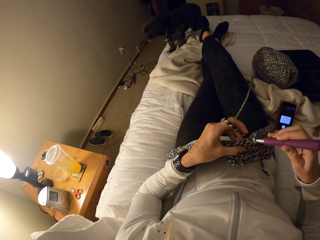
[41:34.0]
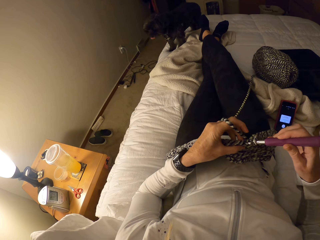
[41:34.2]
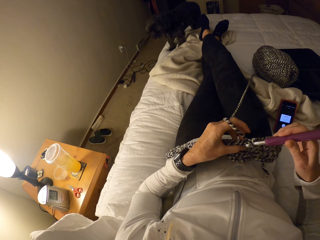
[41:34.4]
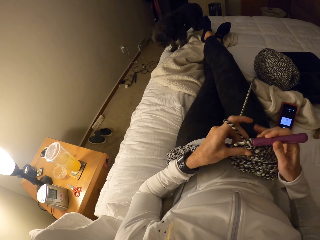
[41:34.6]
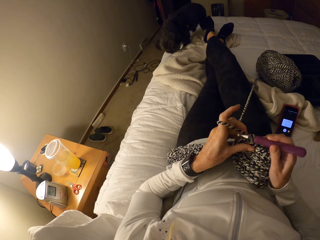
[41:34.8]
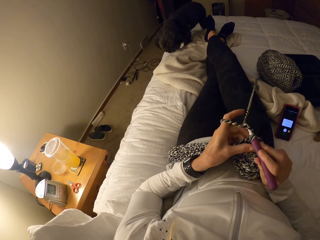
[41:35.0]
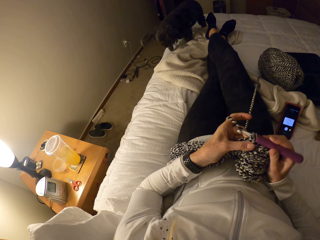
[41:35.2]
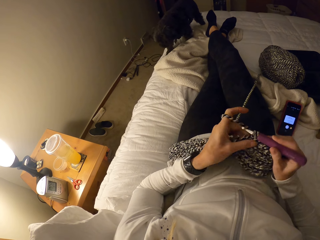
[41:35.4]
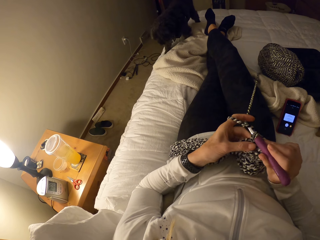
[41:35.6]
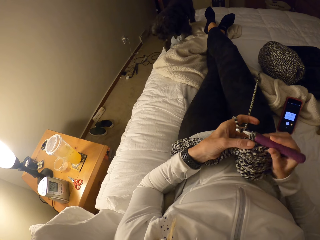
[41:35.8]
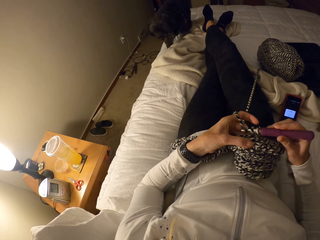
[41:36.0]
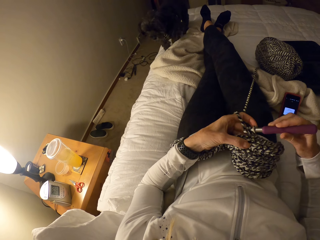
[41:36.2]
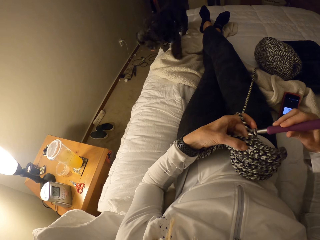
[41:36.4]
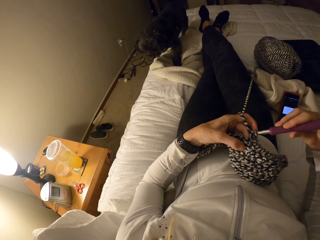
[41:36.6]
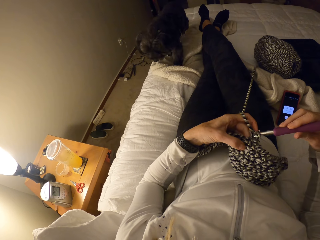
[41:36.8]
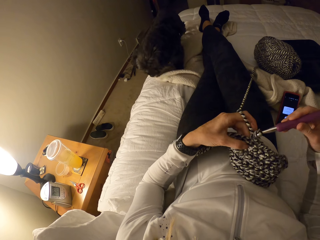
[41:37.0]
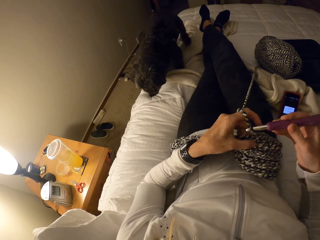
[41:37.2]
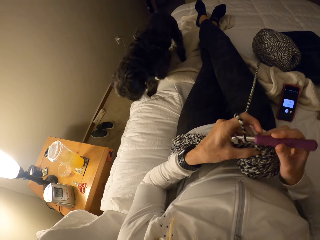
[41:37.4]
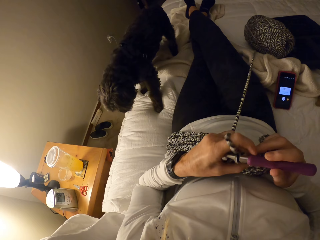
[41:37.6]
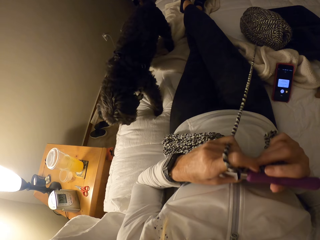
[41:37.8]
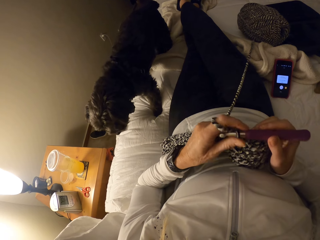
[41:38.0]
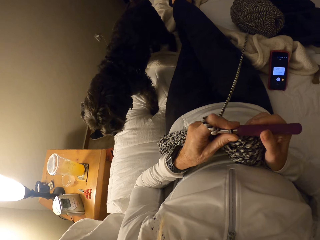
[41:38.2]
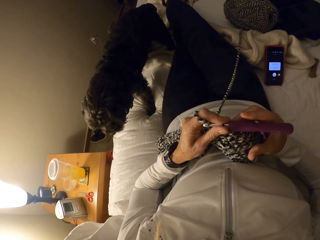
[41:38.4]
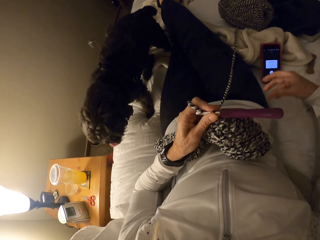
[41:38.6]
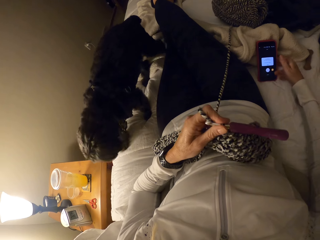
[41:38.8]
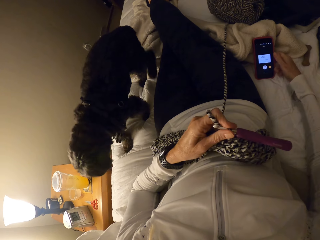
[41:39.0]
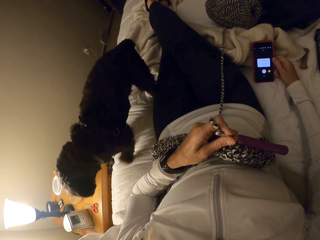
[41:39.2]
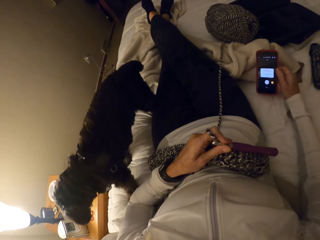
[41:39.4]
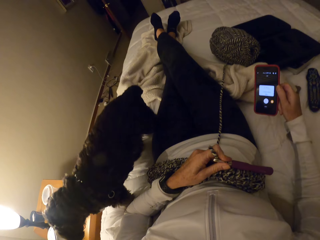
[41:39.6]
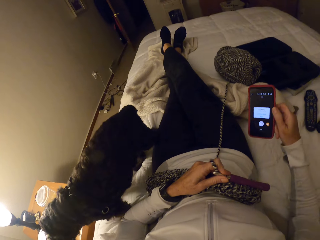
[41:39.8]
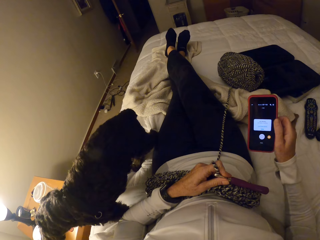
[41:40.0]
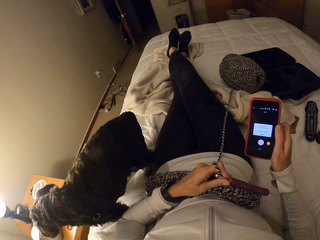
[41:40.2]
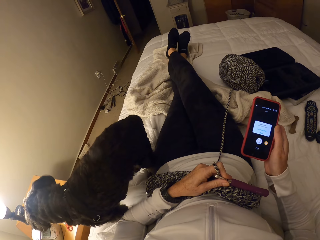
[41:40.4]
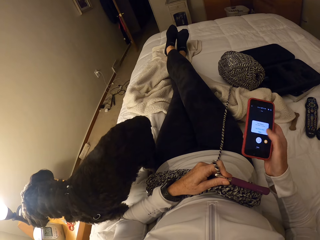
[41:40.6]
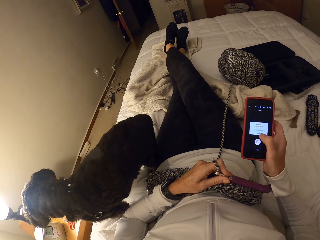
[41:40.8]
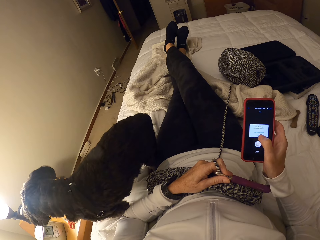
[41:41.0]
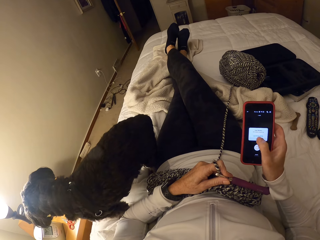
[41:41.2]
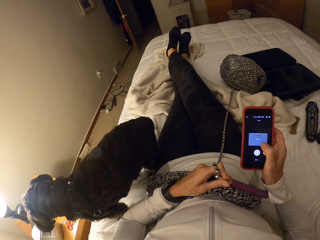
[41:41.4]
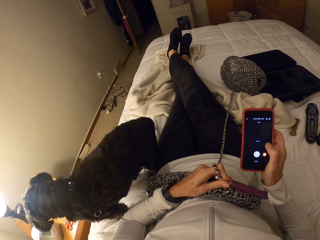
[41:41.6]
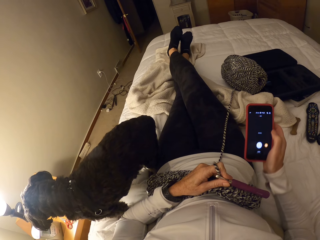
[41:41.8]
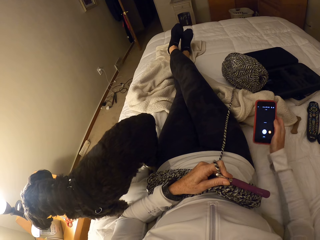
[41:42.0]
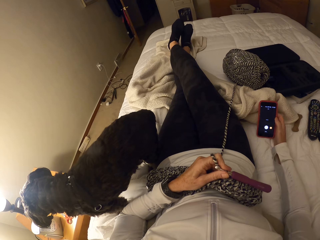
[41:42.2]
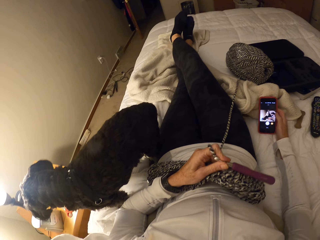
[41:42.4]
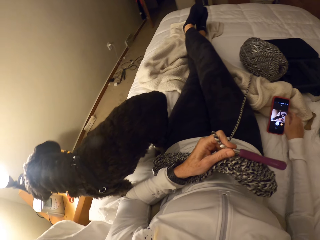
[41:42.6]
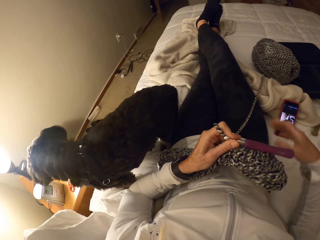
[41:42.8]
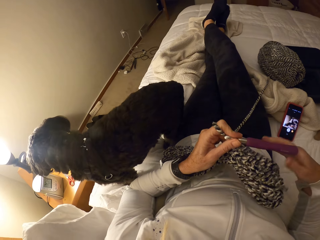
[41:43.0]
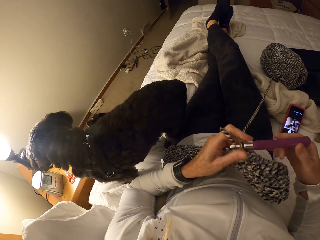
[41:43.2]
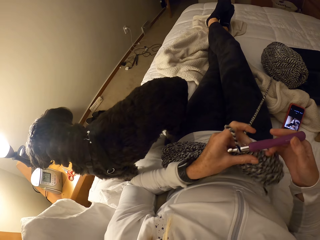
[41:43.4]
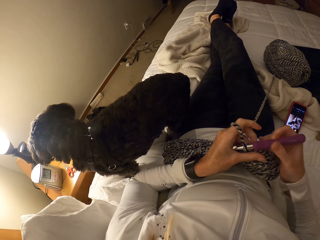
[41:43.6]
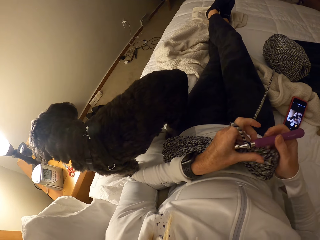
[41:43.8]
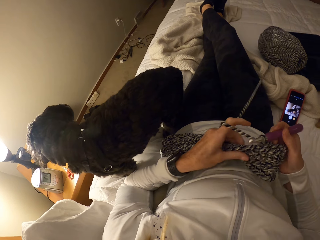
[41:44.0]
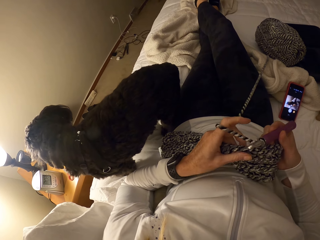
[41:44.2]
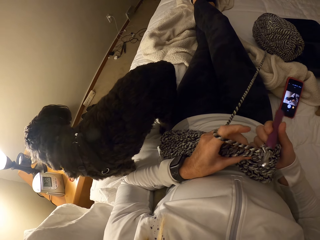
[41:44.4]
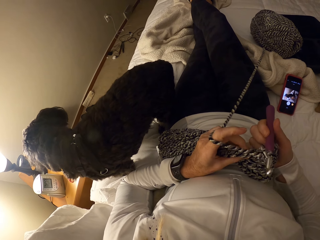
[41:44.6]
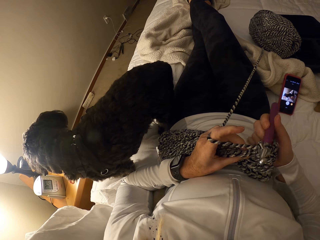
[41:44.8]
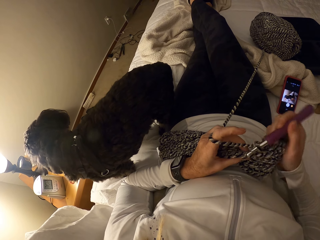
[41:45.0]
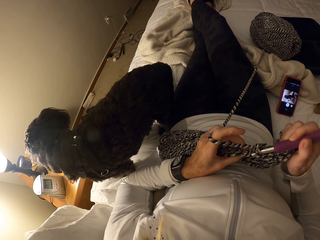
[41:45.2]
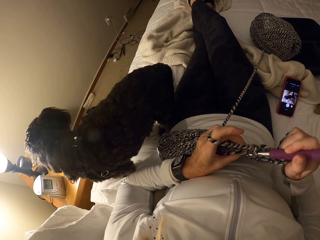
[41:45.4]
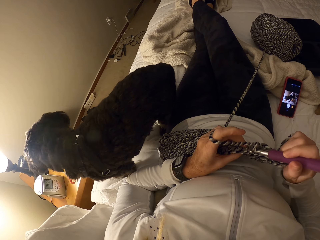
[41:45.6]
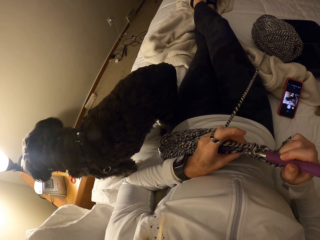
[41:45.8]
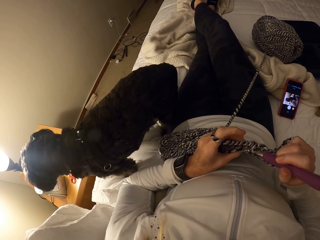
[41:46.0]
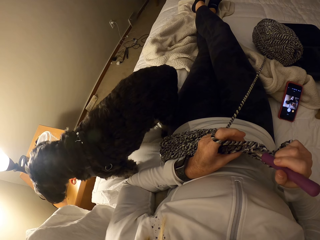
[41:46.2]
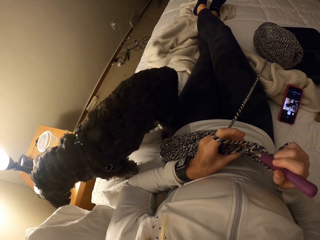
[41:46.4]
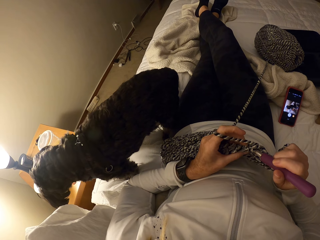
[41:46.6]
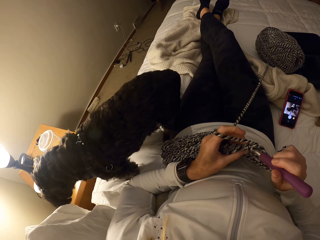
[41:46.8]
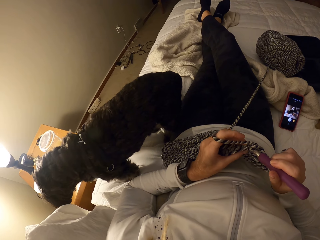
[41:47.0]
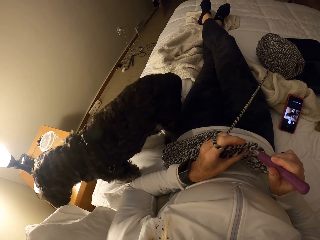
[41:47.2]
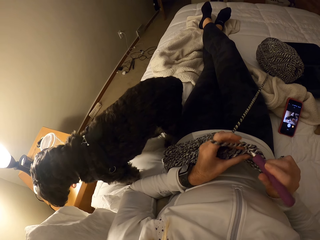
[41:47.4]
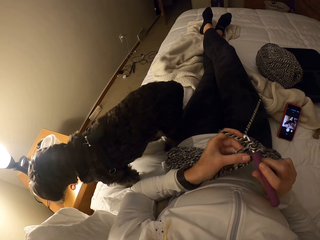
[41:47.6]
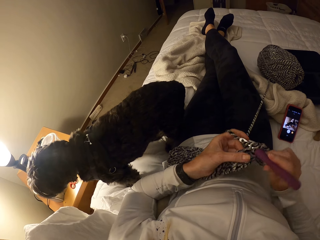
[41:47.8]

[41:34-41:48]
The camera wearer picks up a phone from a bed. They press the phone. They drop the phone on the bed. They continue to crochet.

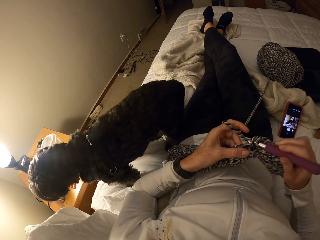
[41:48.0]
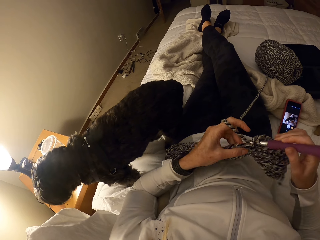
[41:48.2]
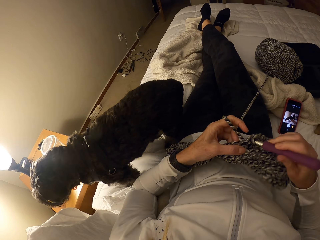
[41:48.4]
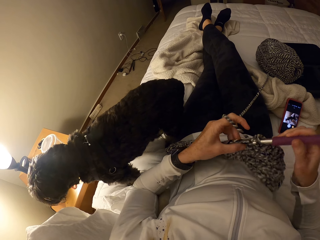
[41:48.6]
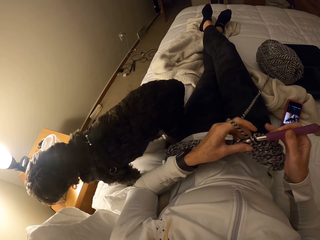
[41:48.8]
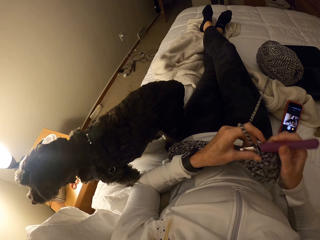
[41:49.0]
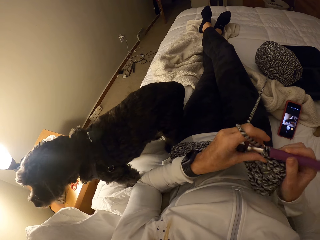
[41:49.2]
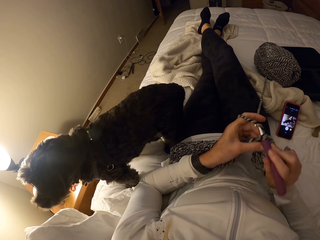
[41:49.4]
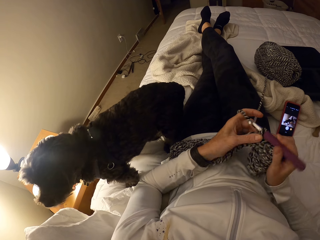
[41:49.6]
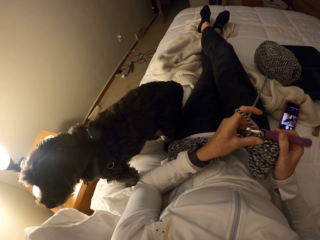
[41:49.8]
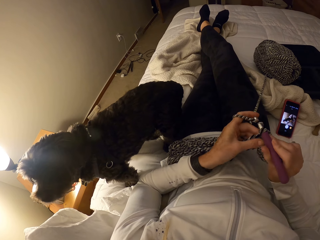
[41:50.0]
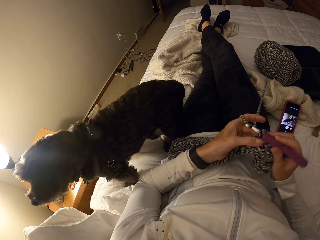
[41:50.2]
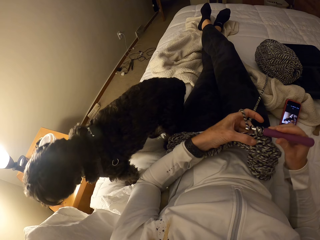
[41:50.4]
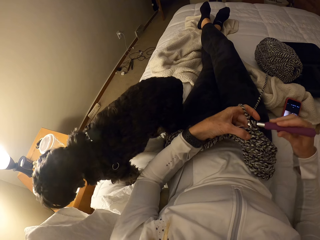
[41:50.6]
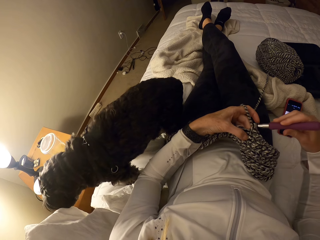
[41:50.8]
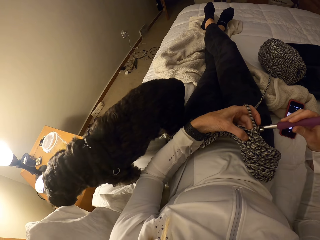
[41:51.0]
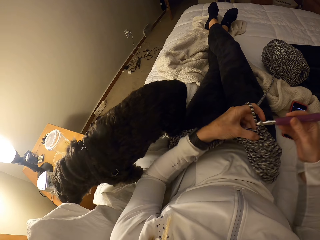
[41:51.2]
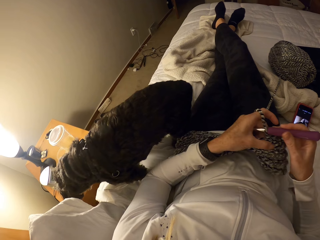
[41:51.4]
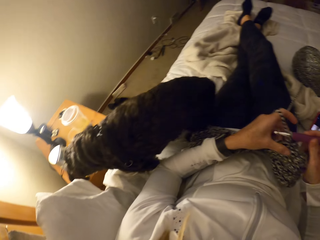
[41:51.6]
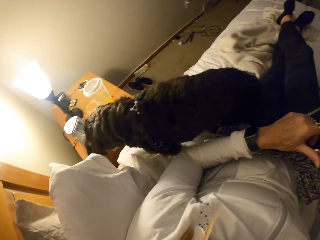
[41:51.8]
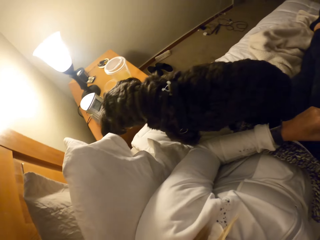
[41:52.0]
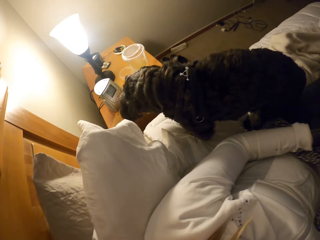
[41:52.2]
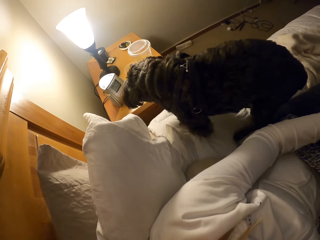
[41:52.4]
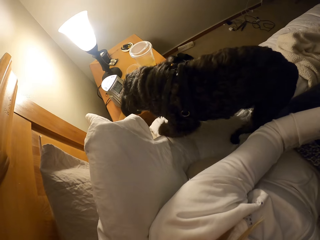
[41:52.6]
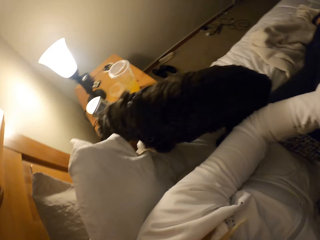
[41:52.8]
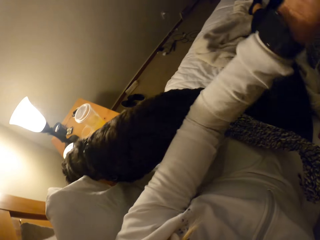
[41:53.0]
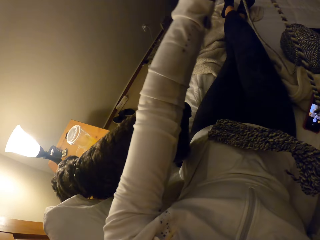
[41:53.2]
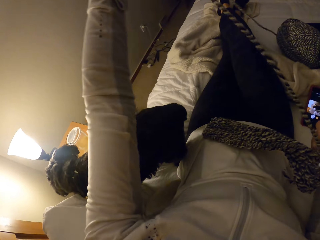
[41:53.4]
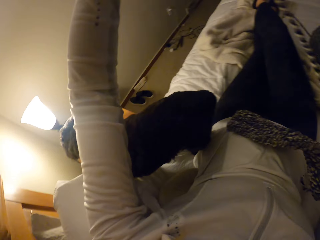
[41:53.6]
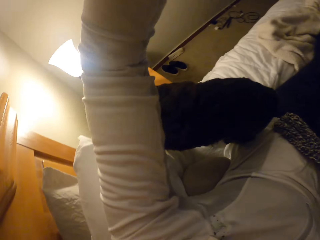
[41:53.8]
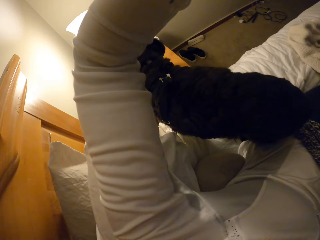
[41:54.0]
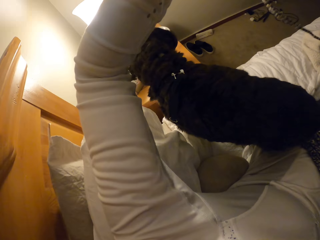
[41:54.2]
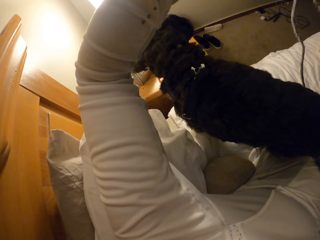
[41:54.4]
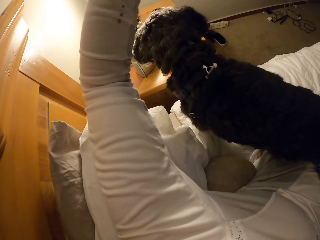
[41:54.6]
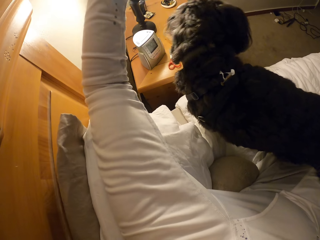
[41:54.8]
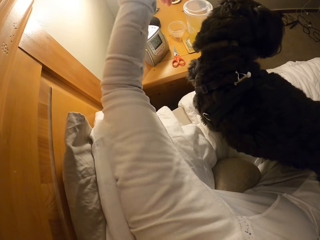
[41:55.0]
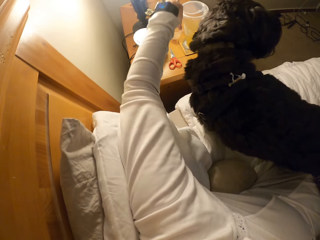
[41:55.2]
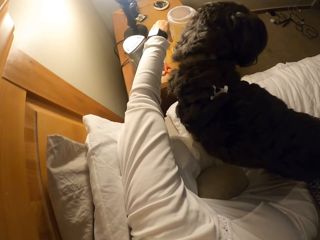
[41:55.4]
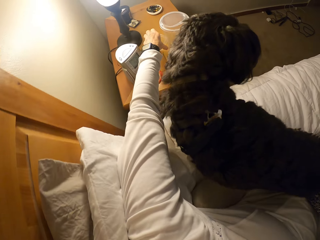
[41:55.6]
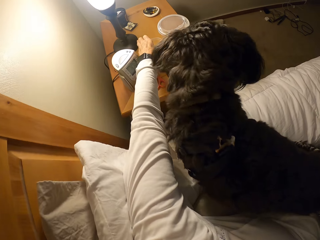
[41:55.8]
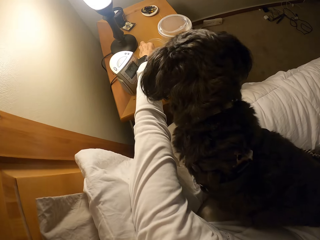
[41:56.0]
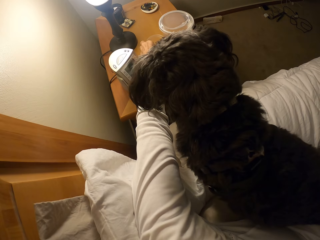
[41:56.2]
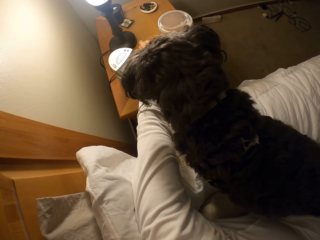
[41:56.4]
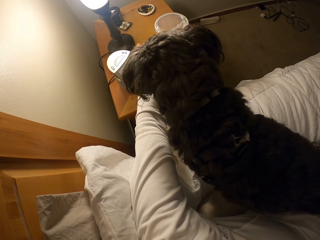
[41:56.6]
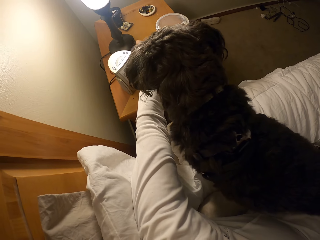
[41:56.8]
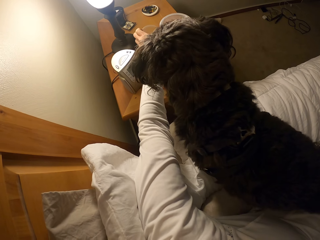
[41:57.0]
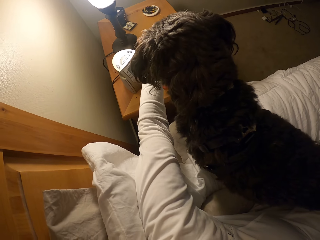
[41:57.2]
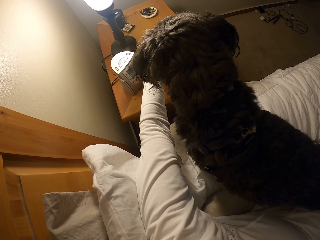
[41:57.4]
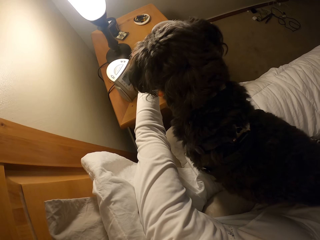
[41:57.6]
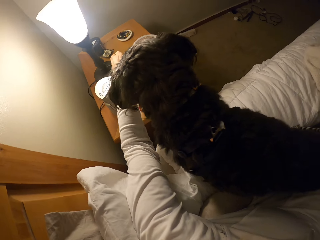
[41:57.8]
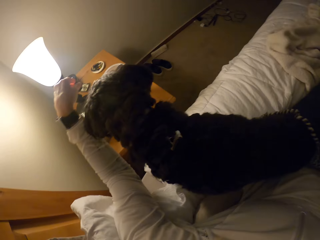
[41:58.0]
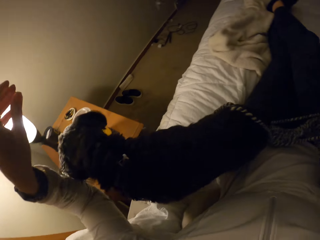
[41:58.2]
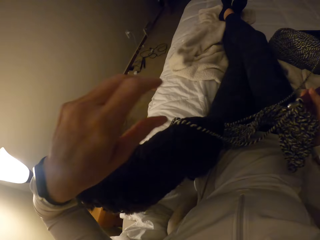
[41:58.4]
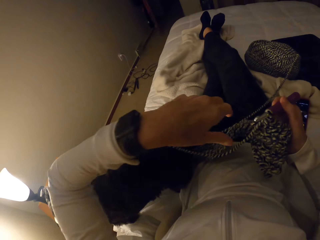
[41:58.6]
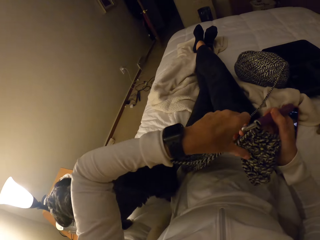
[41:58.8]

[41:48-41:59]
The camera wearer pulls out the yarn. They pick up a cup on a drawer. They drop the cup on the drawer.
